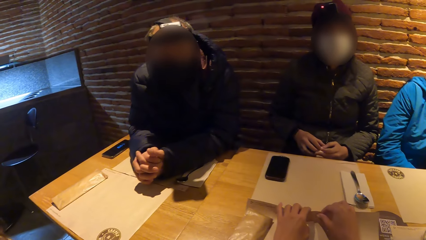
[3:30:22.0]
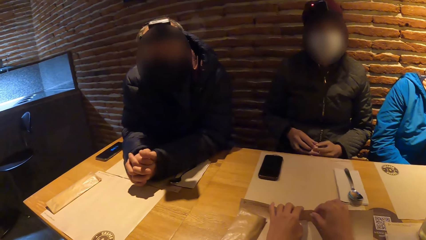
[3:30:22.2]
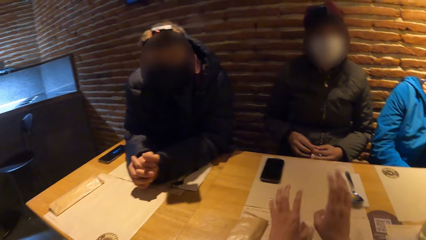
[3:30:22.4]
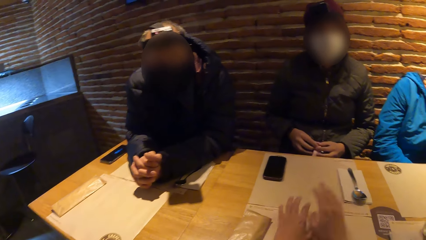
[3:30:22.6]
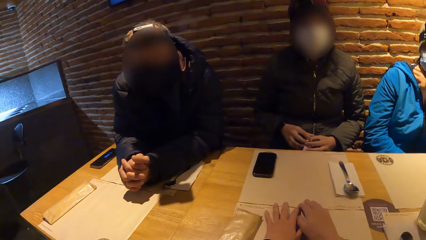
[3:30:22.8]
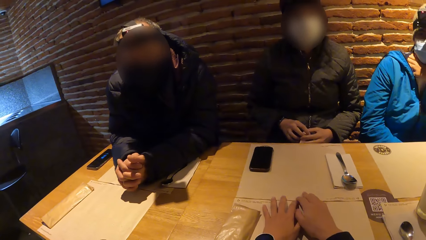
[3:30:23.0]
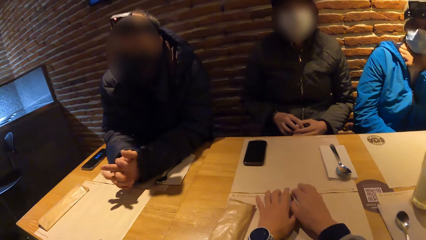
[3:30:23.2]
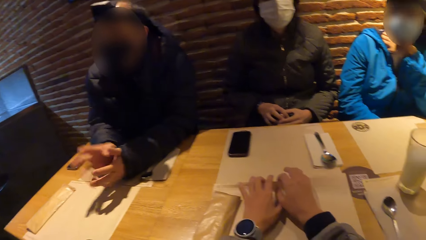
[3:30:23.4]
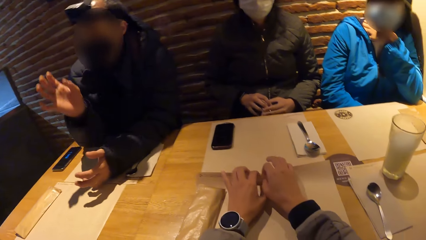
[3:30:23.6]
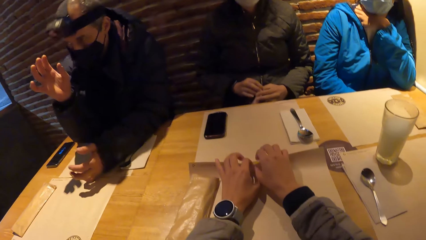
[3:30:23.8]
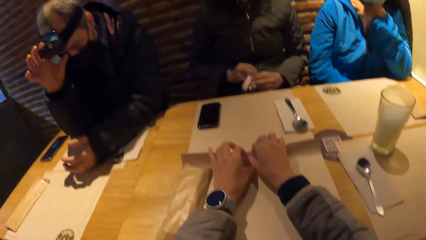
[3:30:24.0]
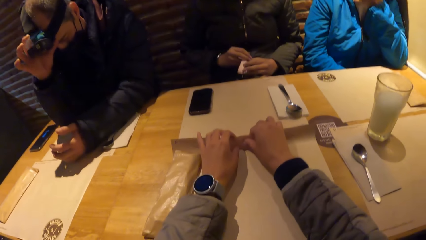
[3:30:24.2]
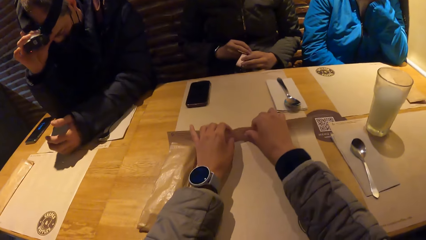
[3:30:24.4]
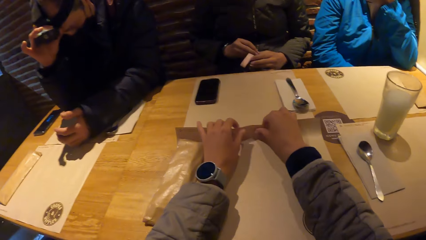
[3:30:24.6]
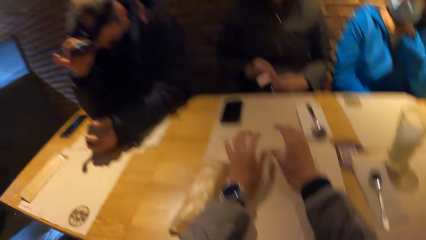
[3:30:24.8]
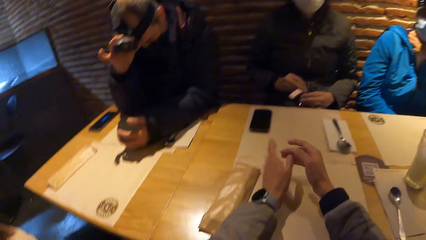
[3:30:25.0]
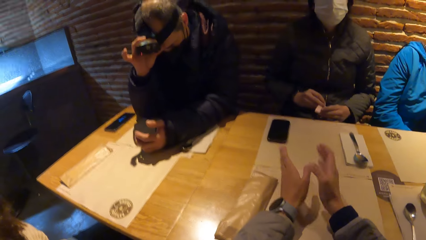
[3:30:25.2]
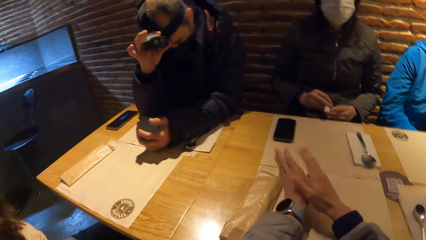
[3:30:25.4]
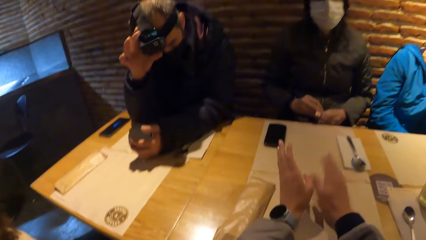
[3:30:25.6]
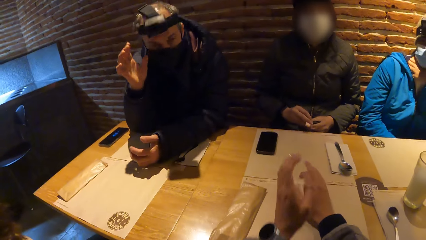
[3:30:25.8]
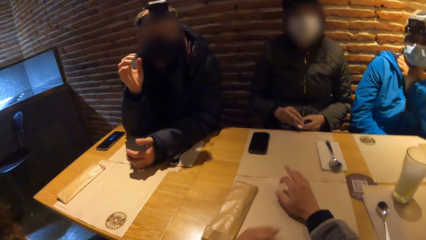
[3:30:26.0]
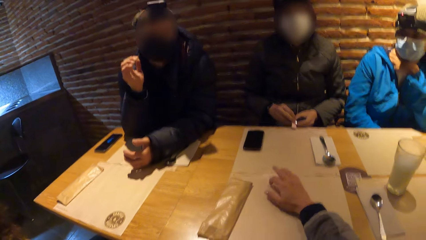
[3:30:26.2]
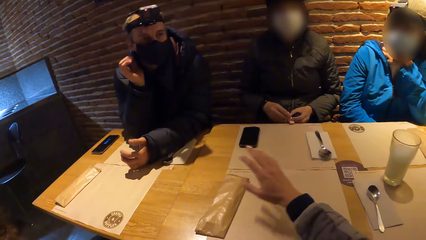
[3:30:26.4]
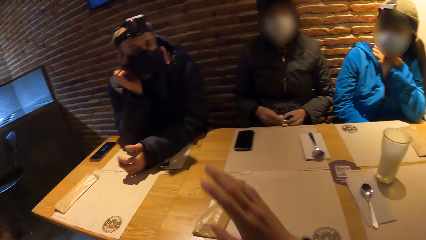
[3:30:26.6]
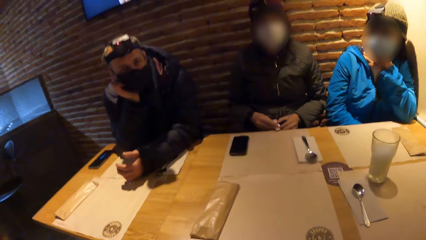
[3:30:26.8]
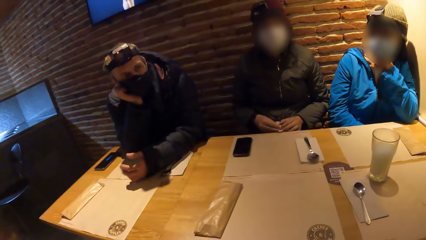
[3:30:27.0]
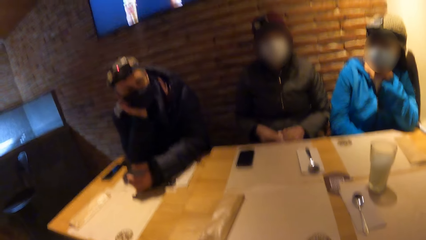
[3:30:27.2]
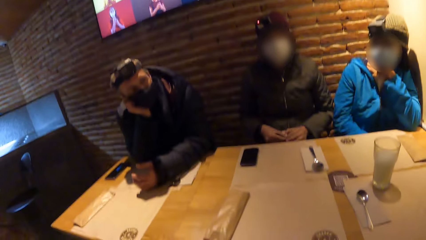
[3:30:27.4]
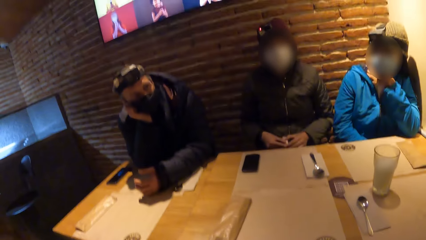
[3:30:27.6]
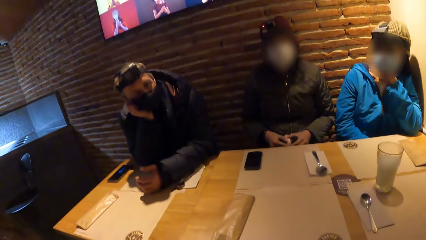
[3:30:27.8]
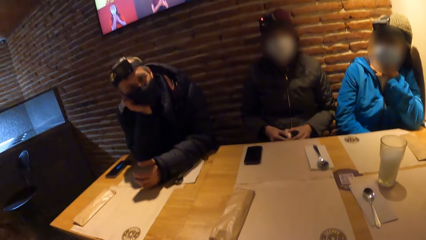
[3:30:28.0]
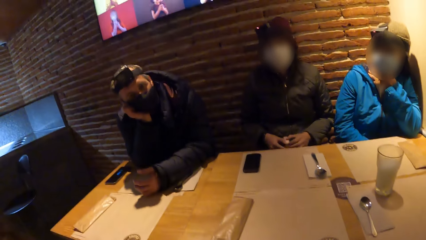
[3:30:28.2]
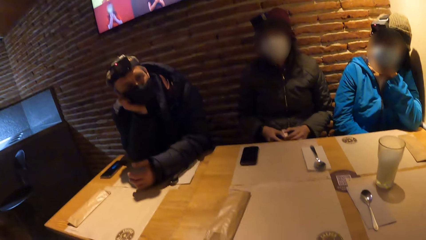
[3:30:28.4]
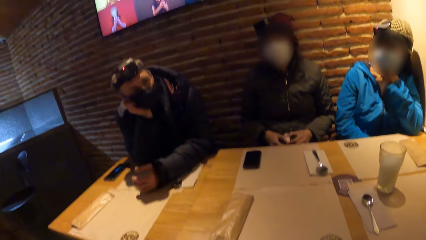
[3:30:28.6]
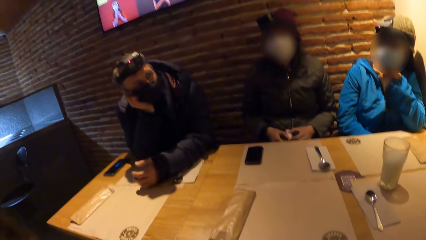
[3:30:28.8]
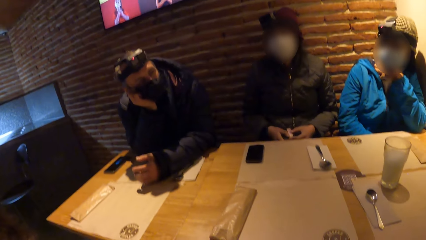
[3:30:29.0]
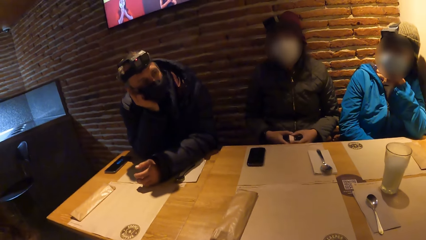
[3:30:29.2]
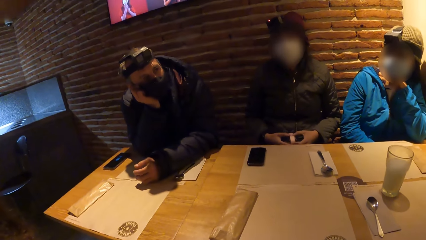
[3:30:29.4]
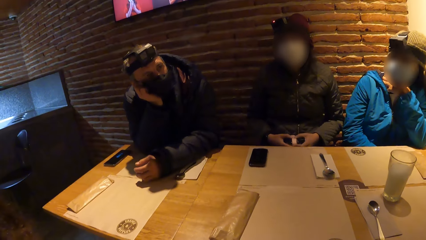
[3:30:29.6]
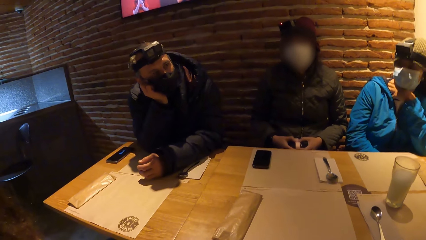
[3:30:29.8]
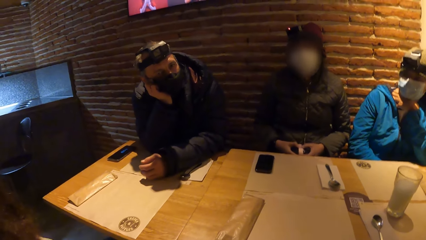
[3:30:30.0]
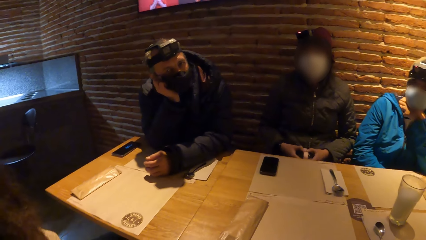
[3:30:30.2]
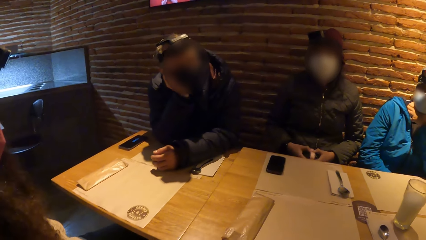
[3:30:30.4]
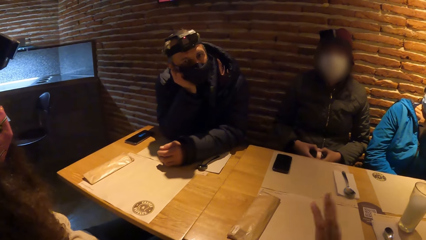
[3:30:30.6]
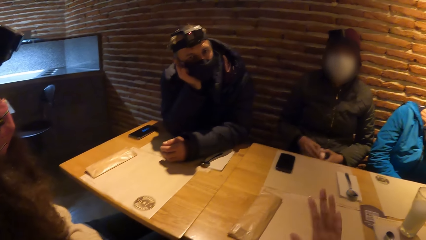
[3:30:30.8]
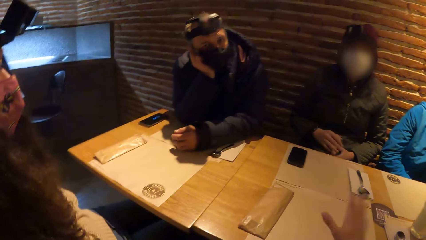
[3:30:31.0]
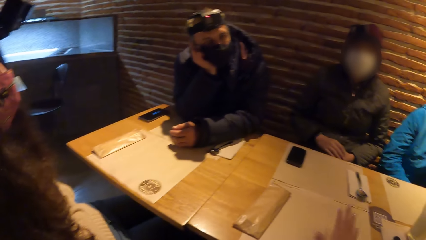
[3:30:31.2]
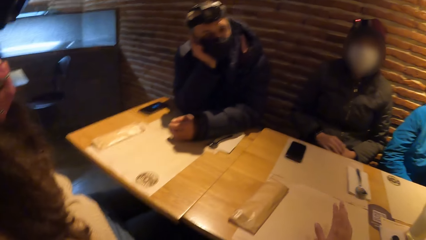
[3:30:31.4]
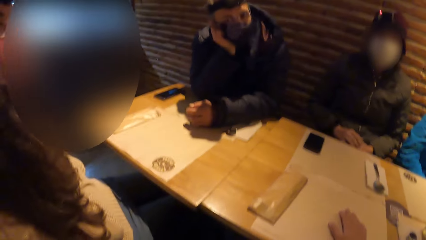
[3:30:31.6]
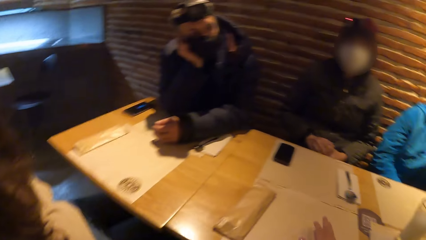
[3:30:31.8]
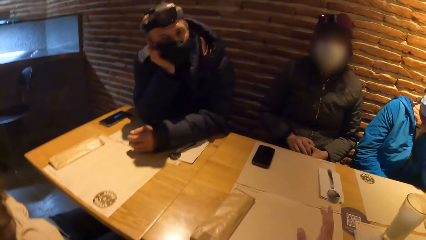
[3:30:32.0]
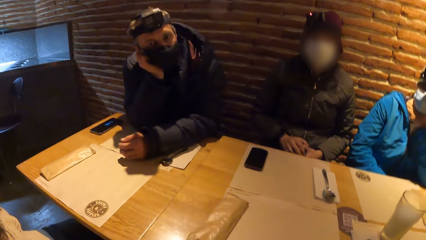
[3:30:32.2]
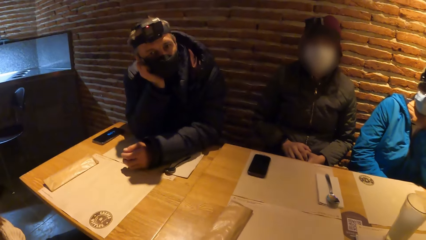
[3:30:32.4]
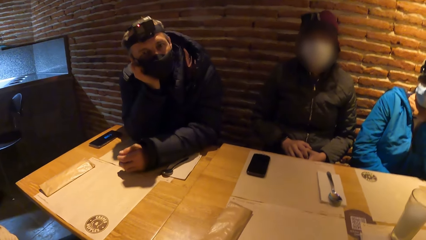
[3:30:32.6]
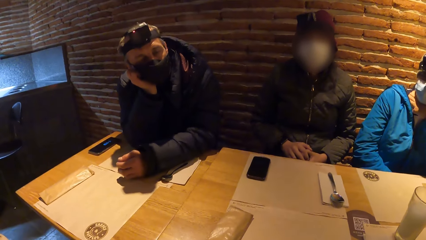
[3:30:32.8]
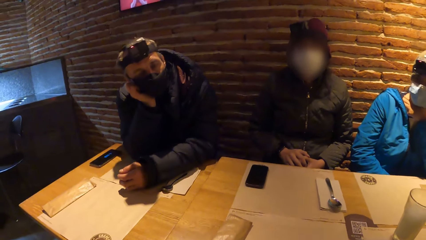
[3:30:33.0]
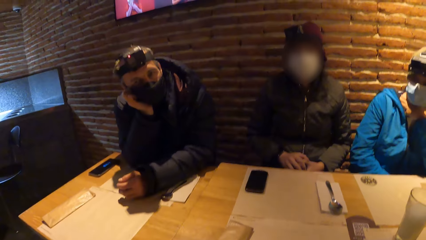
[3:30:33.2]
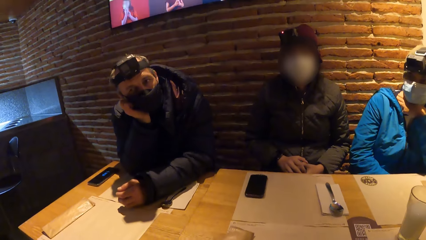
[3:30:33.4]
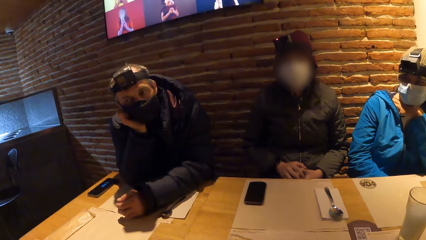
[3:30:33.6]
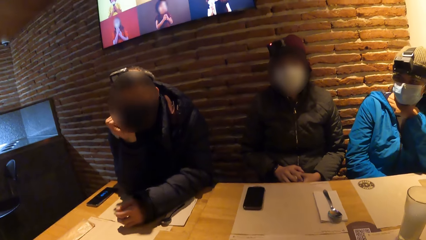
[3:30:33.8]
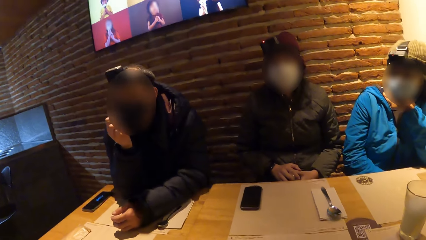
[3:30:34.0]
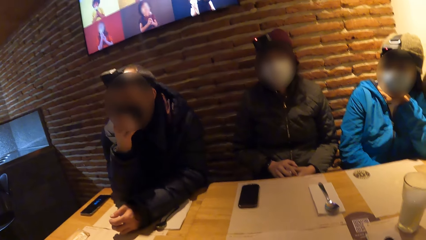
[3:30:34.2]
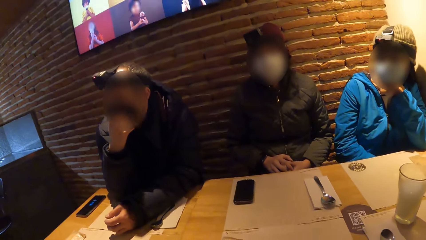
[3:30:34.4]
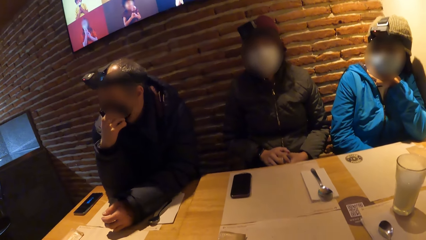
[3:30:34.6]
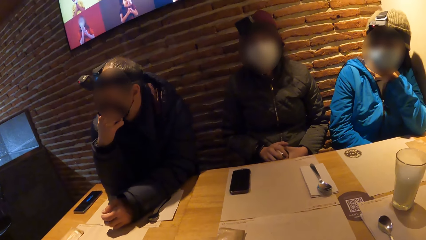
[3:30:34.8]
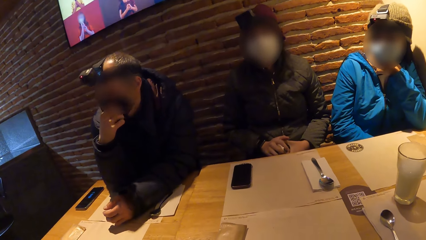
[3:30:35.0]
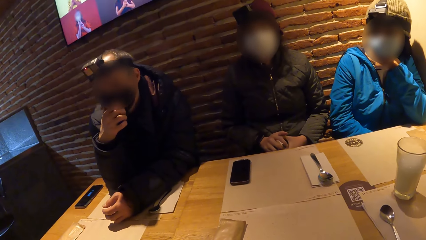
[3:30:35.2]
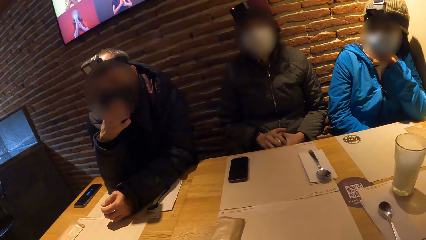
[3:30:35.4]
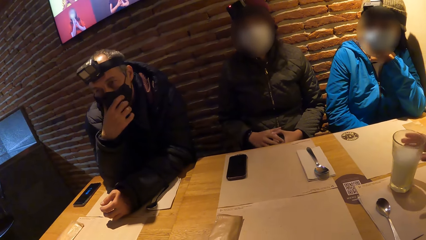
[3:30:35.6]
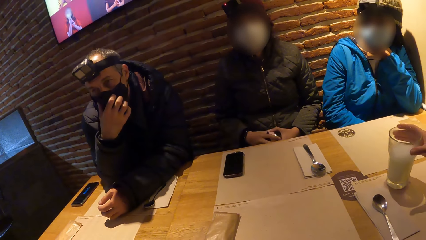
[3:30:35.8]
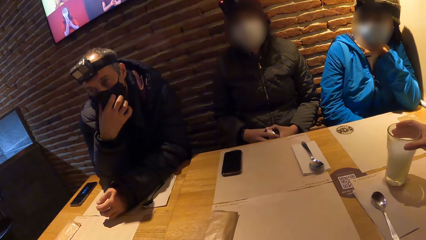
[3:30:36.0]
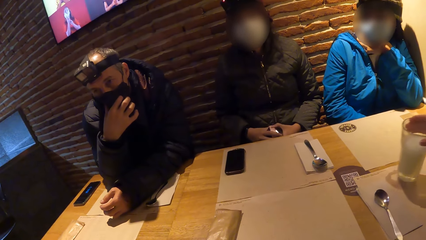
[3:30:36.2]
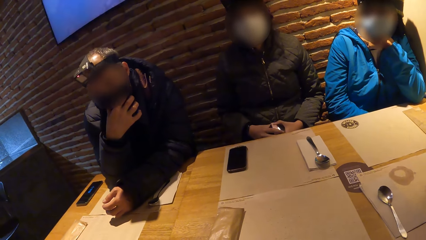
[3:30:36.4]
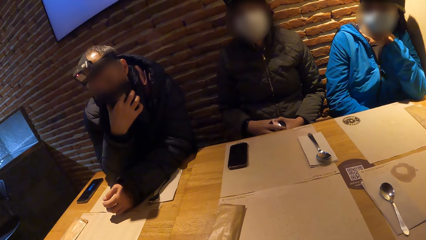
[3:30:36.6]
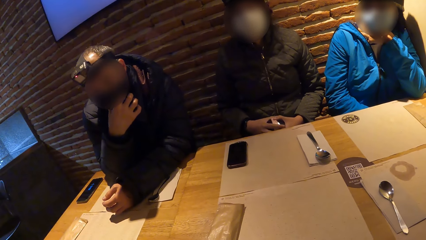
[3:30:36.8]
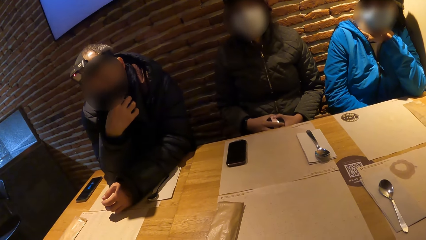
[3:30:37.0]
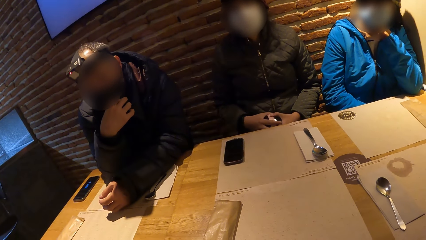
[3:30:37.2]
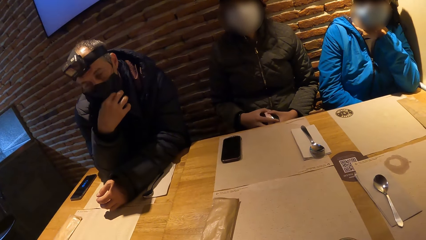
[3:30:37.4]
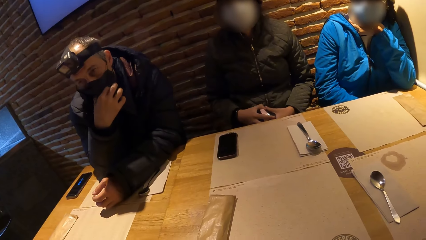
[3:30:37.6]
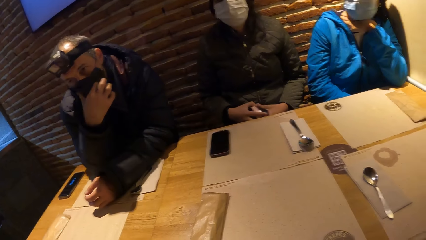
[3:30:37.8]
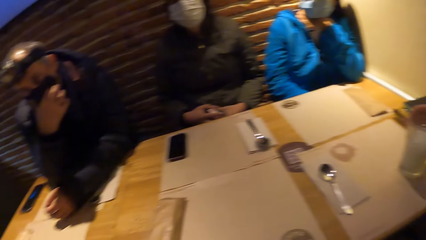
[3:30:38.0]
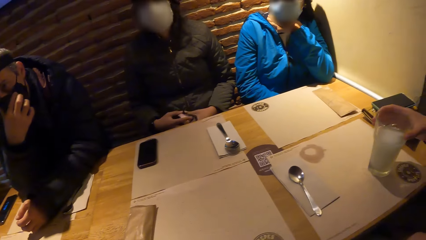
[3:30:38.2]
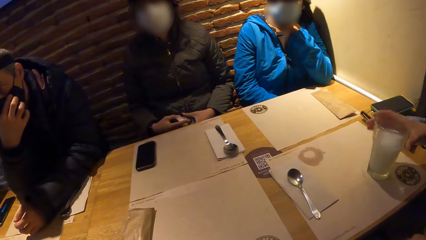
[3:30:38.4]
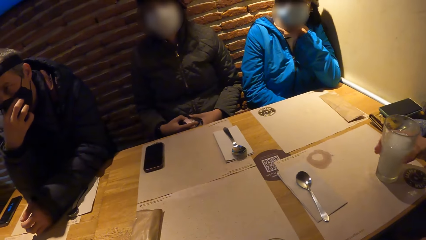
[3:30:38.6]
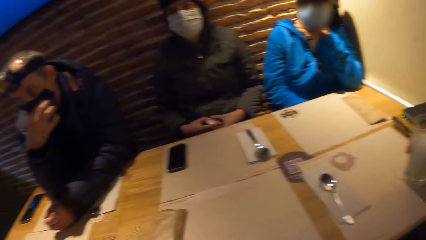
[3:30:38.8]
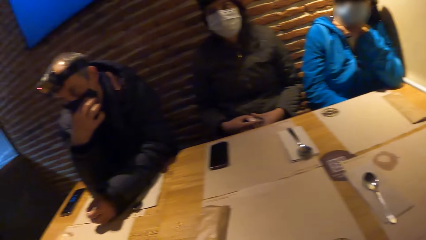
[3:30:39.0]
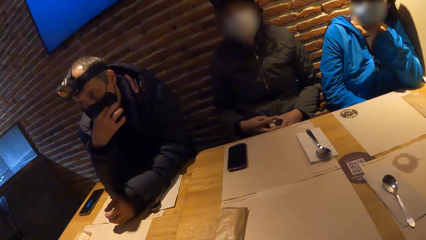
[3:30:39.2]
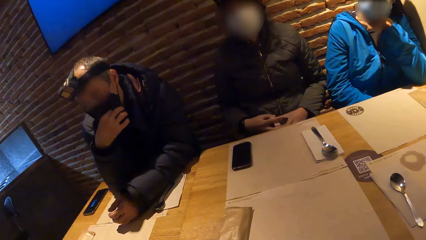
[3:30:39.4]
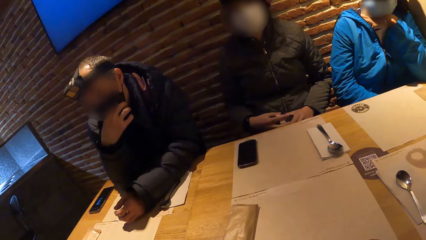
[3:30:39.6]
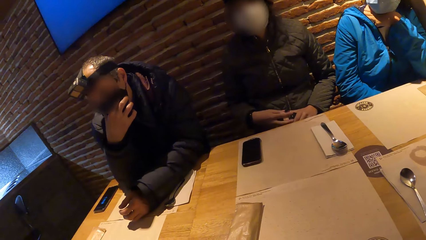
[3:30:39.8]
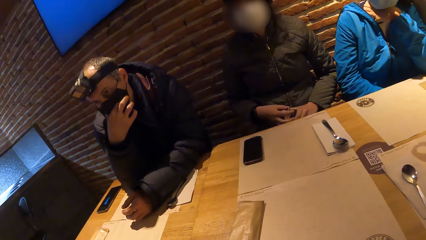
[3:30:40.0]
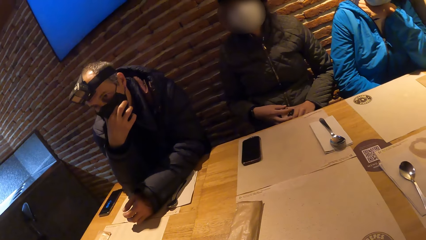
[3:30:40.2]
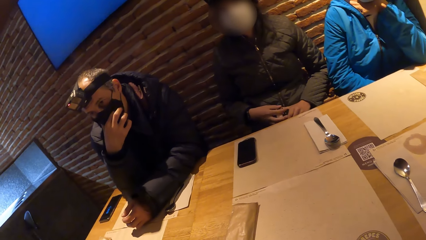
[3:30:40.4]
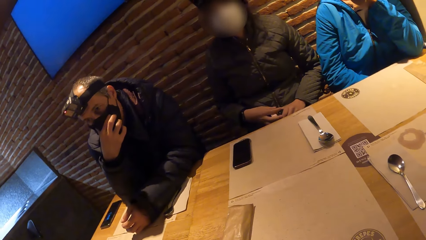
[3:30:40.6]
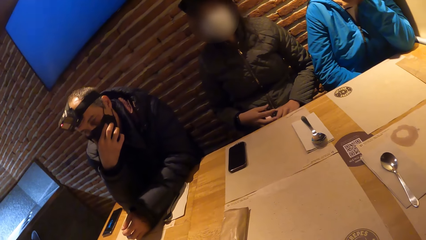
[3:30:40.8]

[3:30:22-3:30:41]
The camera wearer holds the paper. A man touches the camera. The camera wearer interacts with everyone on the table. Another man carries a glass cup from the table with his right hand.
